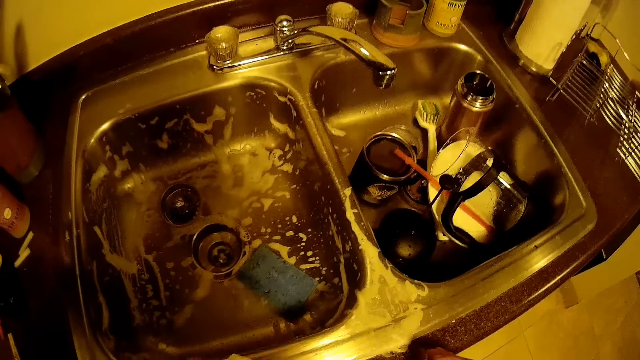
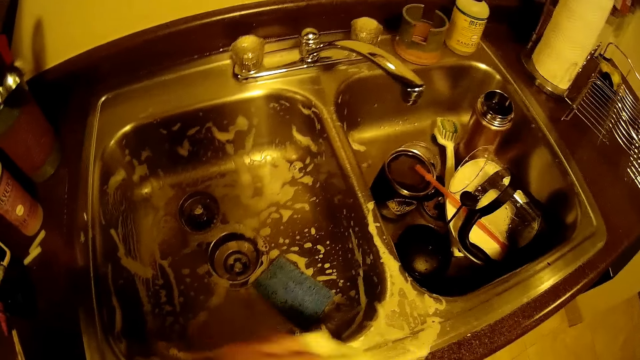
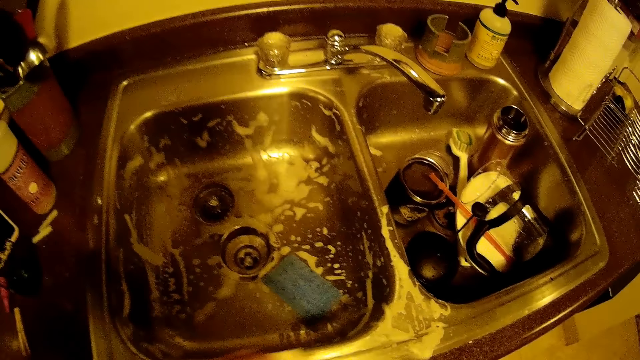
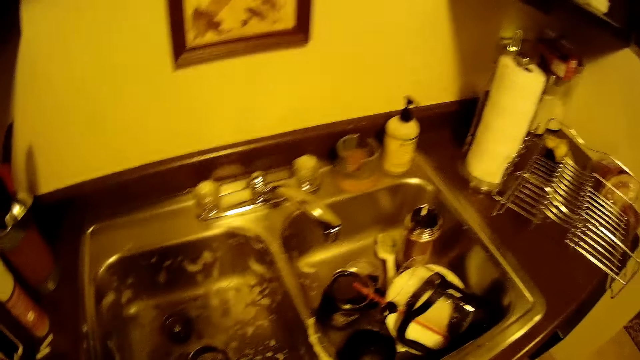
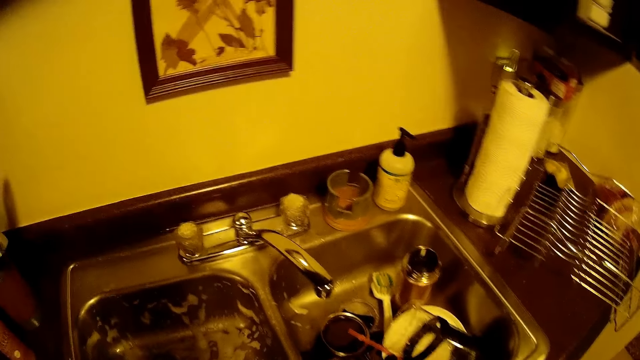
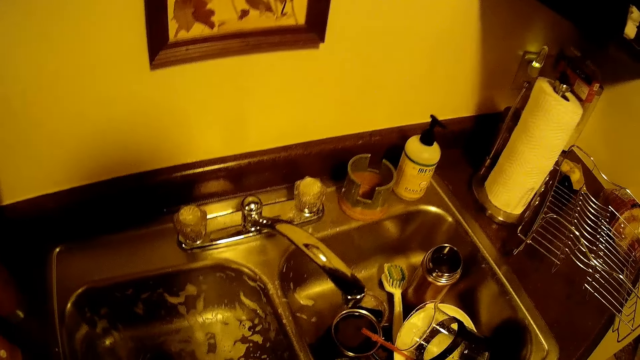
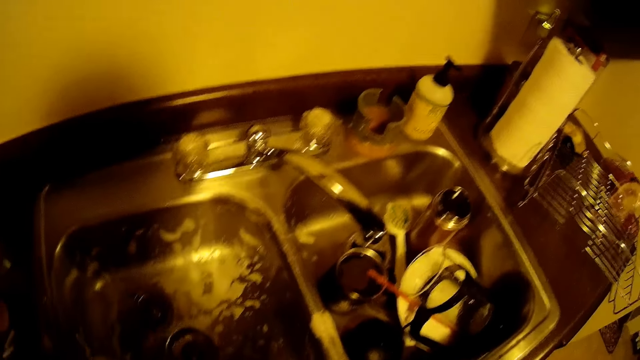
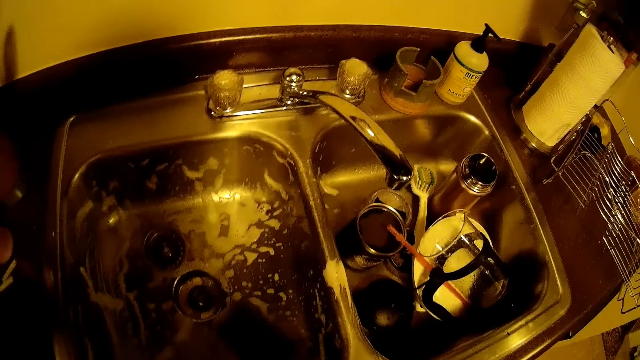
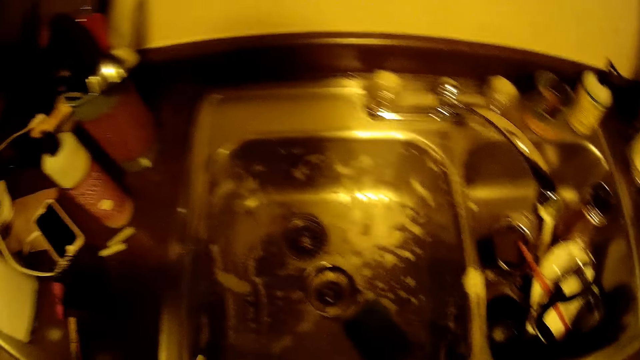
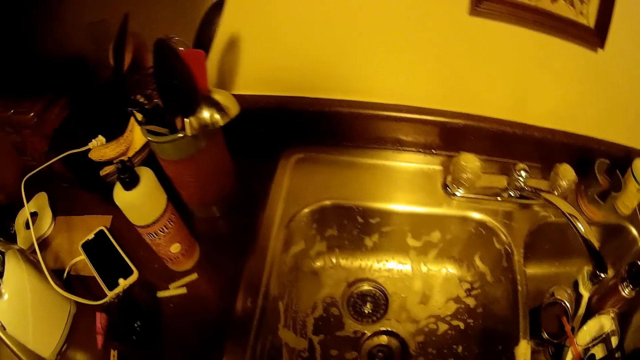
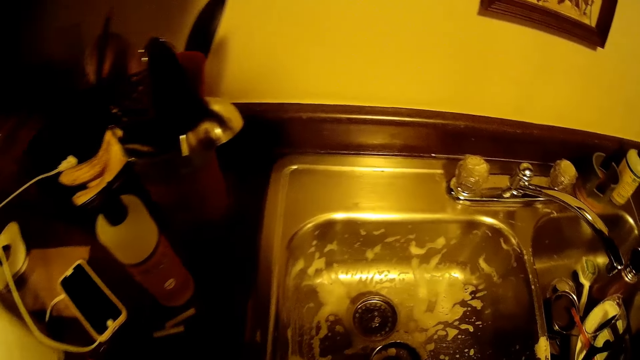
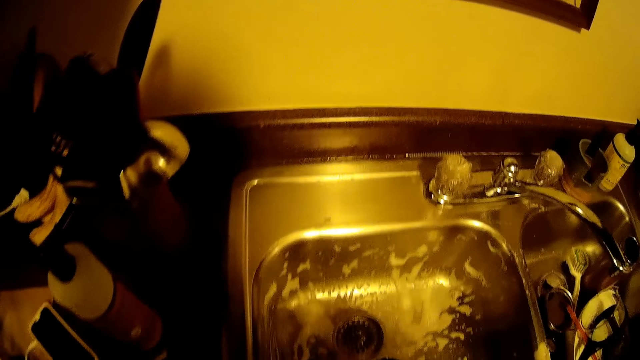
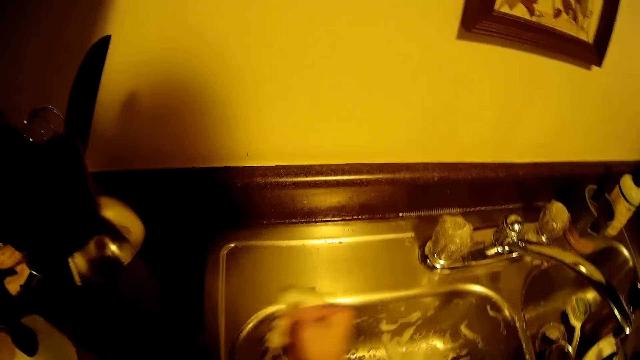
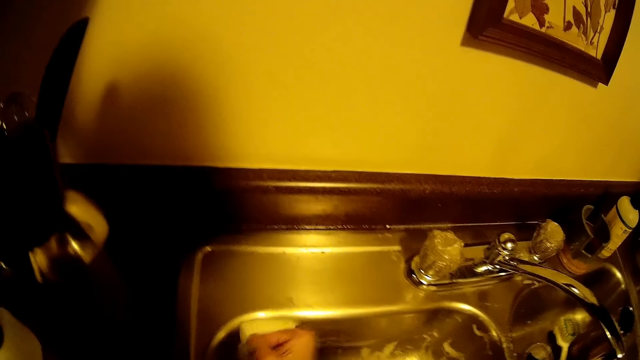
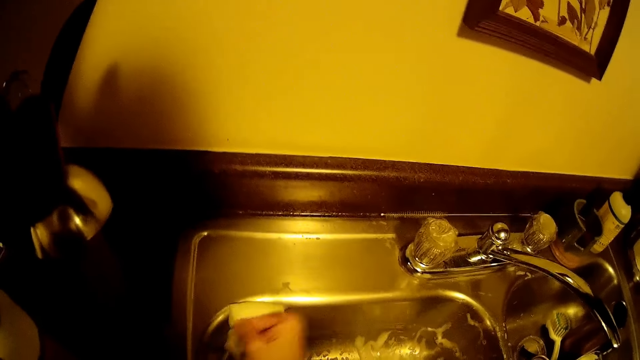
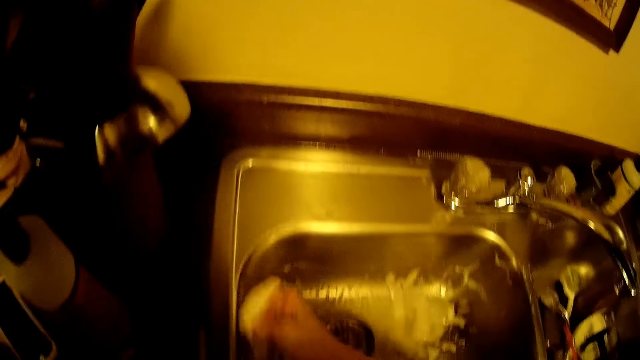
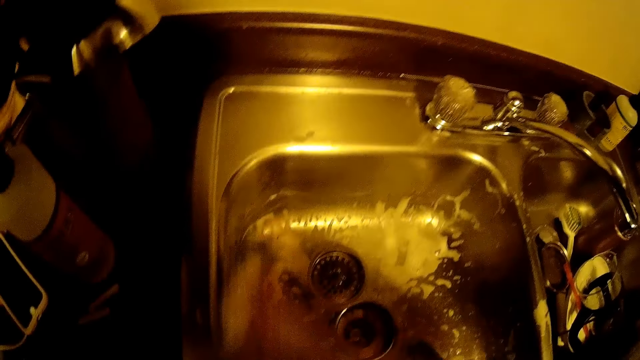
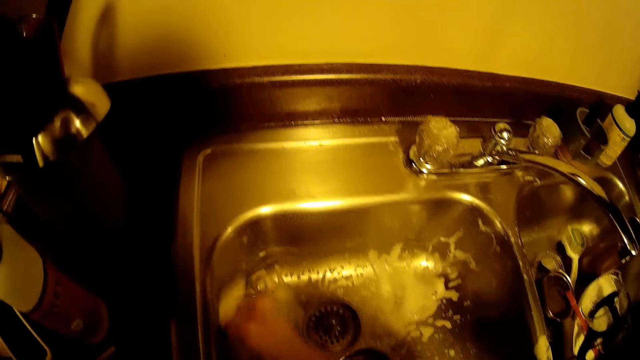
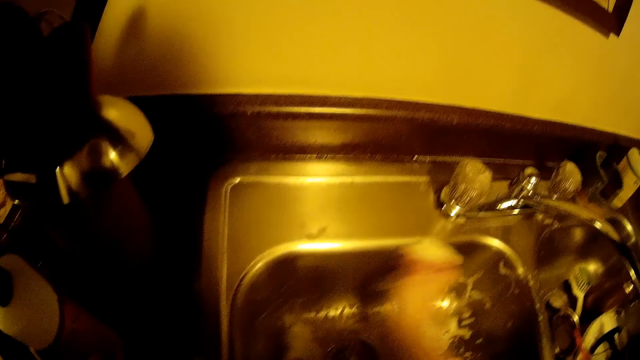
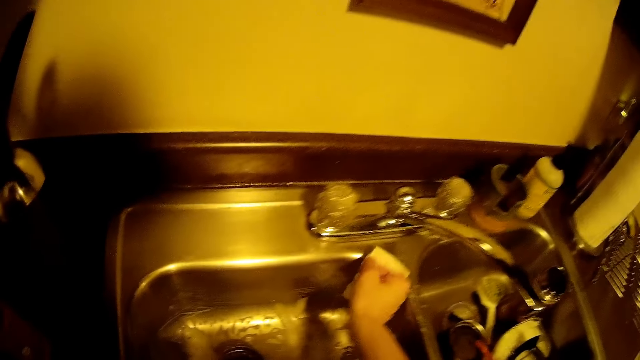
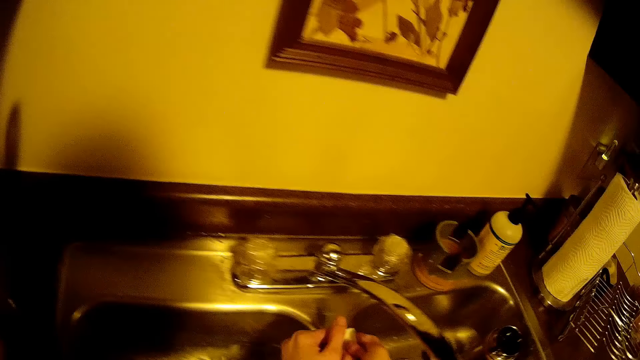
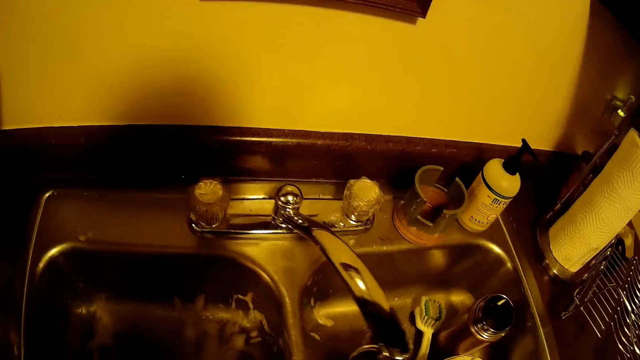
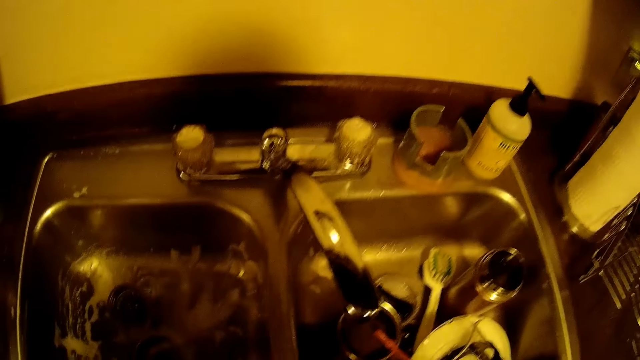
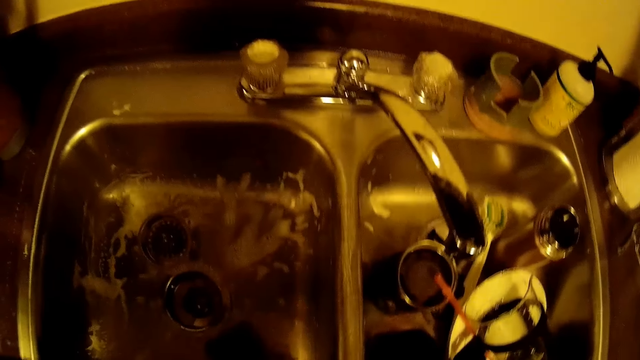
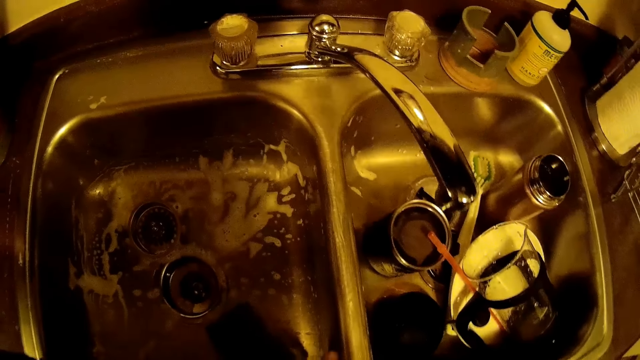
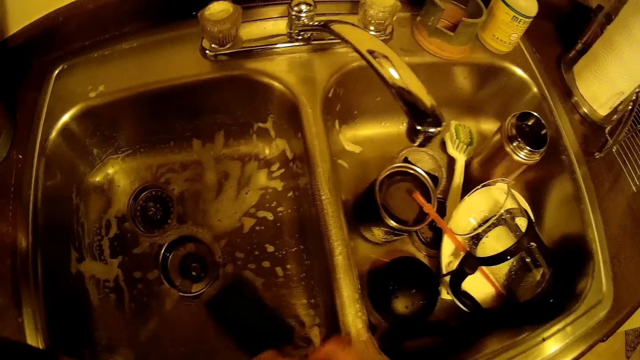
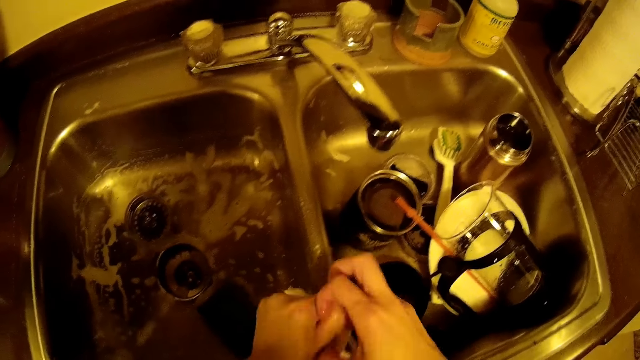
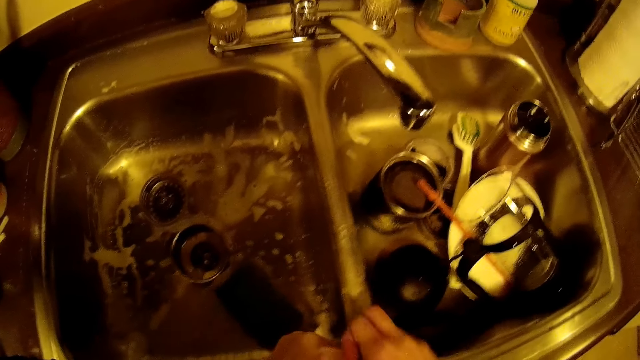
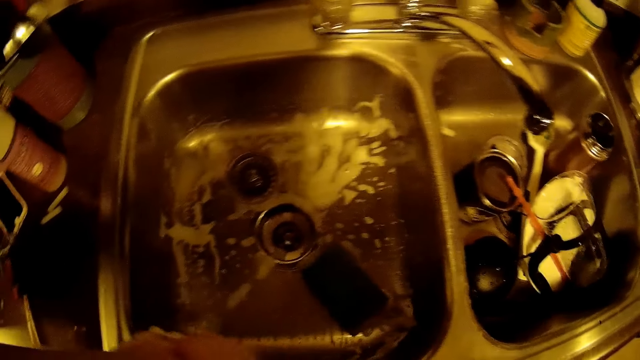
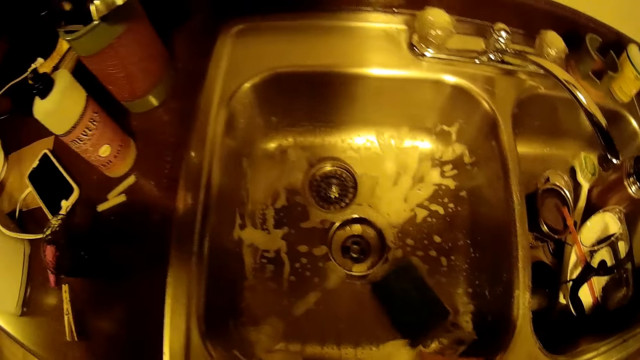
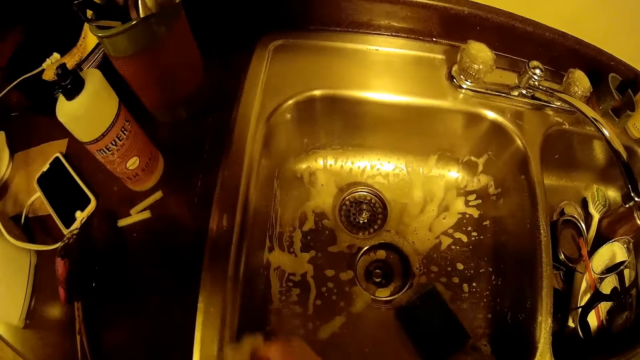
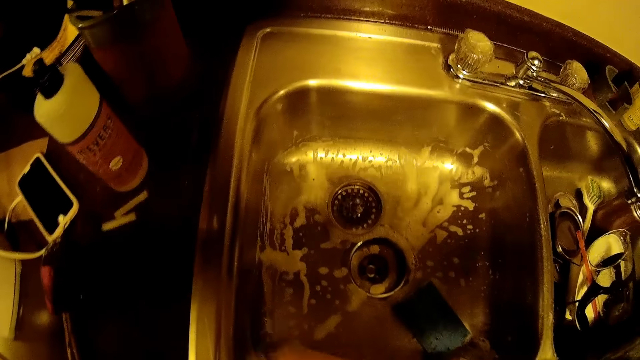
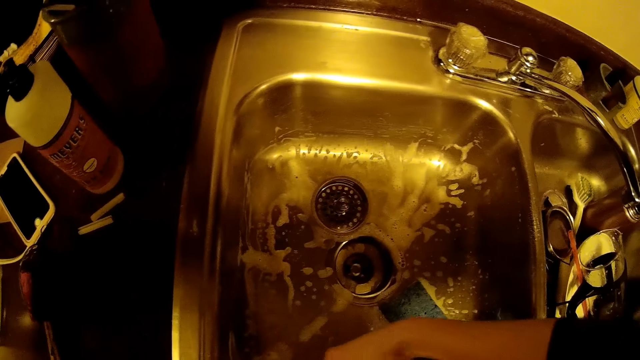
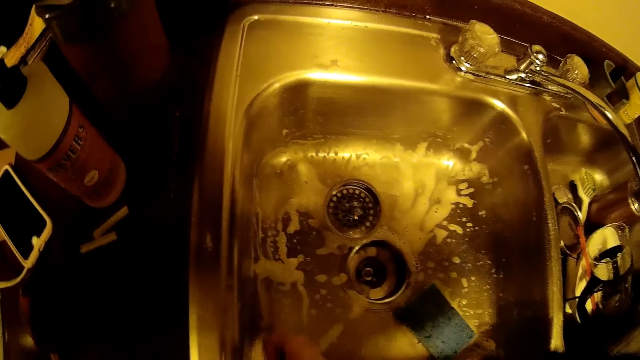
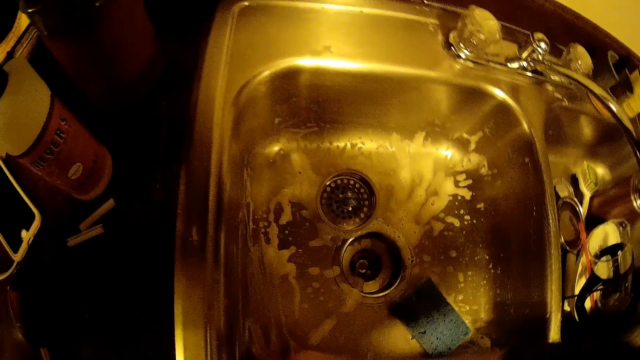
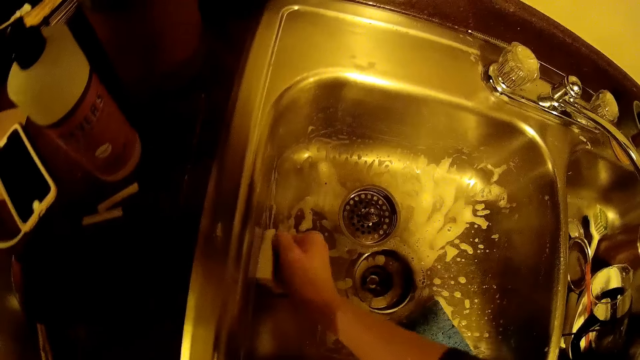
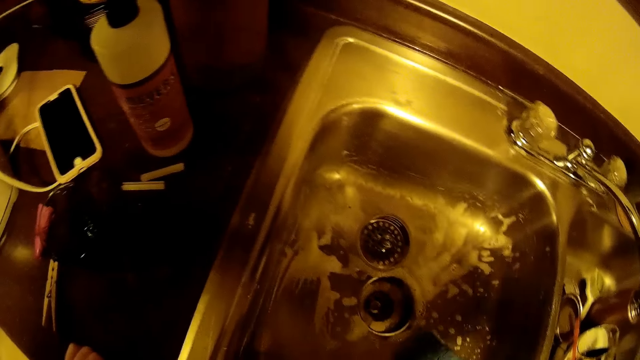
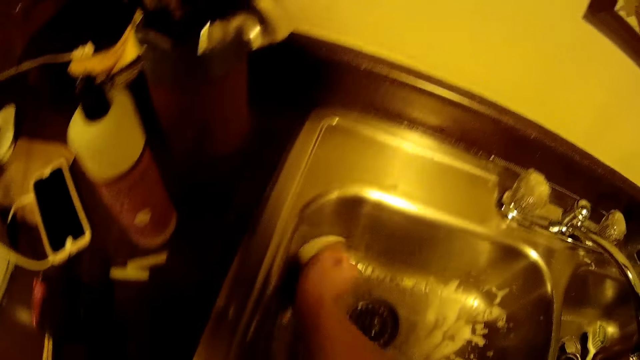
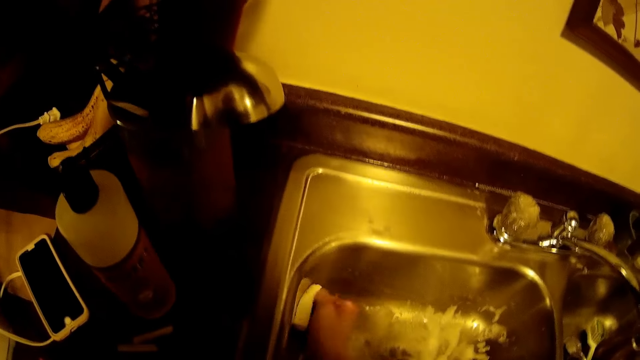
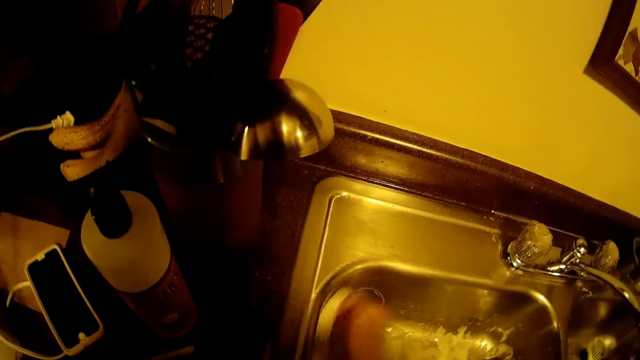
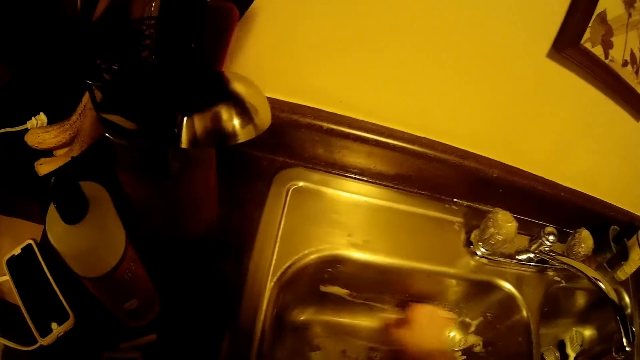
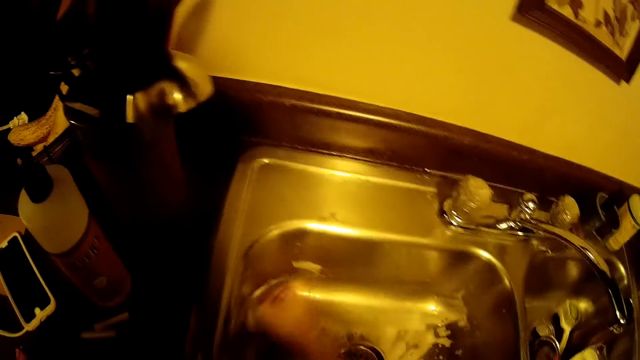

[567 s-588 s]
The camera wearer washes the sink with the sponge in her right hand. She passes the sponge from her right hand to her left hand. She washes the sink with the sponge in her left hand. She washes the sink with the sponge in her right hand.
